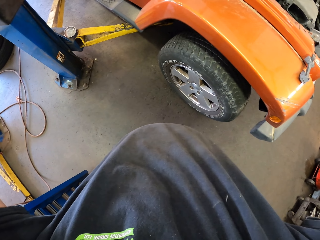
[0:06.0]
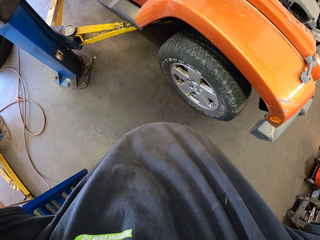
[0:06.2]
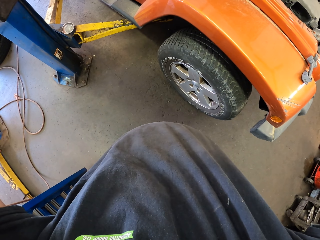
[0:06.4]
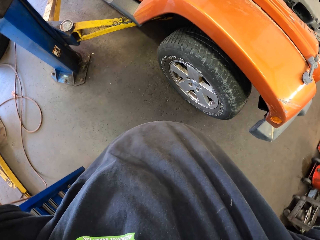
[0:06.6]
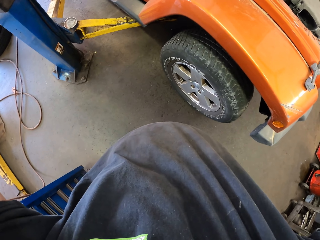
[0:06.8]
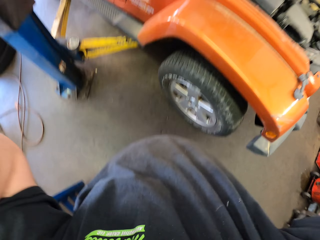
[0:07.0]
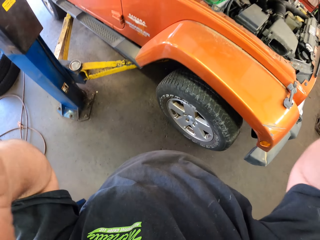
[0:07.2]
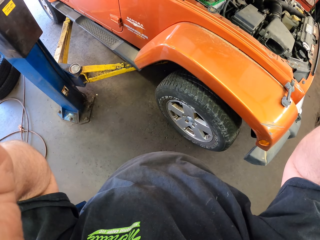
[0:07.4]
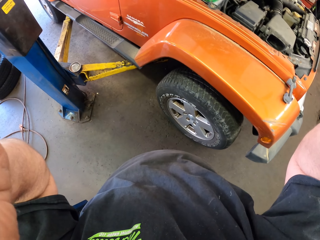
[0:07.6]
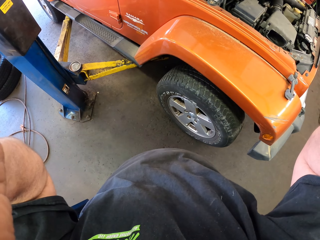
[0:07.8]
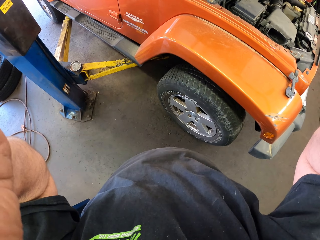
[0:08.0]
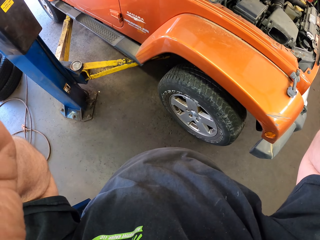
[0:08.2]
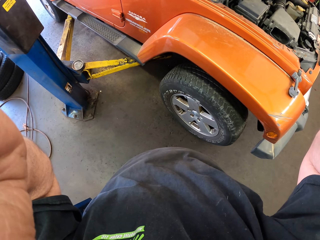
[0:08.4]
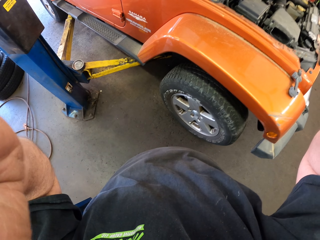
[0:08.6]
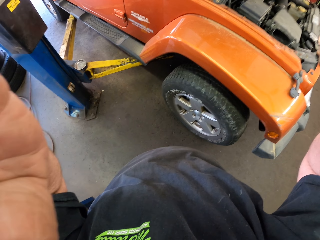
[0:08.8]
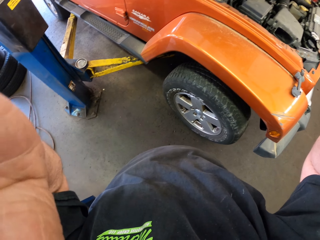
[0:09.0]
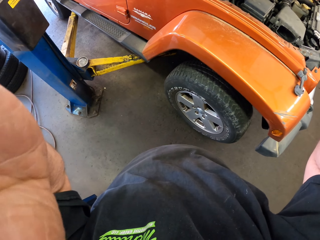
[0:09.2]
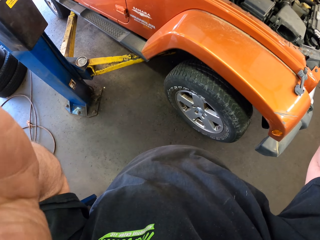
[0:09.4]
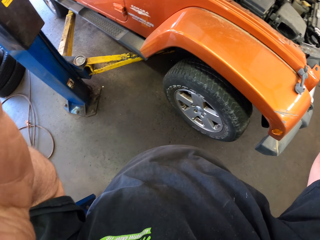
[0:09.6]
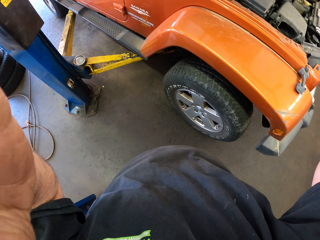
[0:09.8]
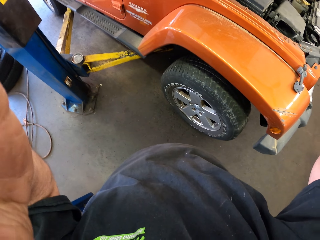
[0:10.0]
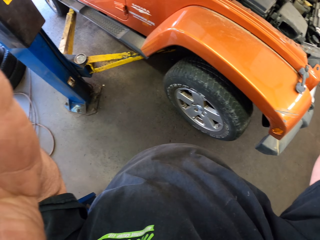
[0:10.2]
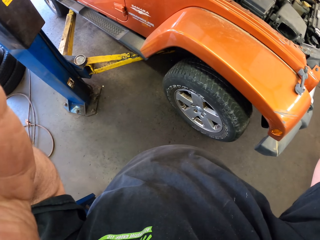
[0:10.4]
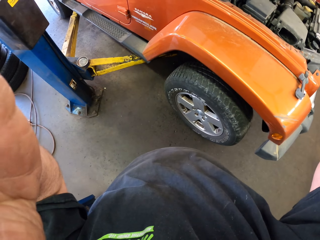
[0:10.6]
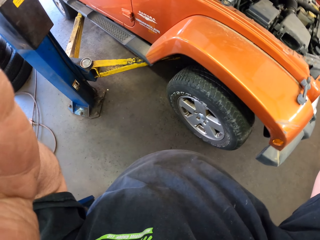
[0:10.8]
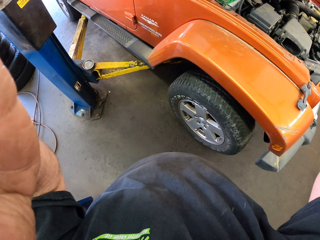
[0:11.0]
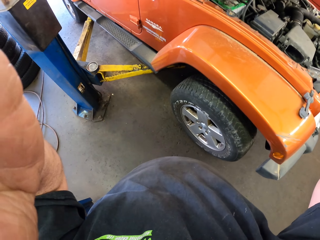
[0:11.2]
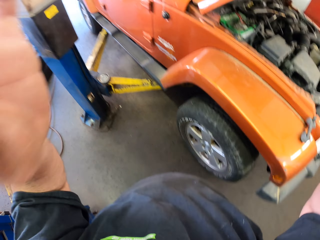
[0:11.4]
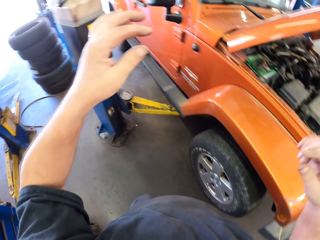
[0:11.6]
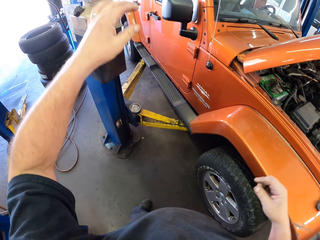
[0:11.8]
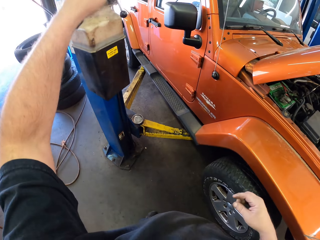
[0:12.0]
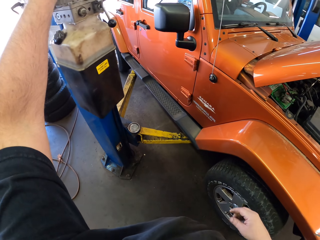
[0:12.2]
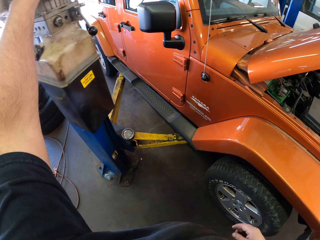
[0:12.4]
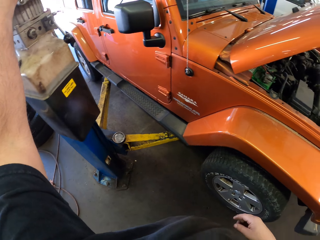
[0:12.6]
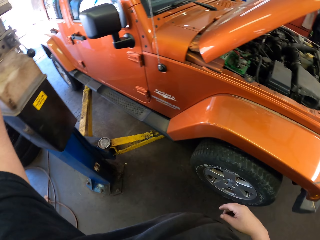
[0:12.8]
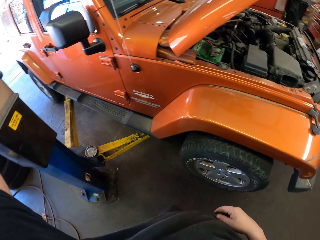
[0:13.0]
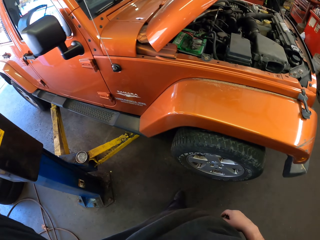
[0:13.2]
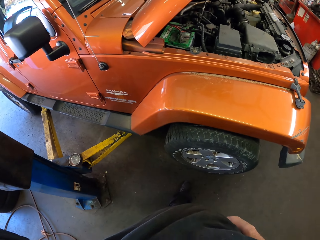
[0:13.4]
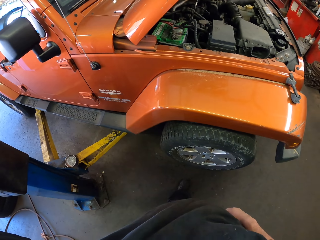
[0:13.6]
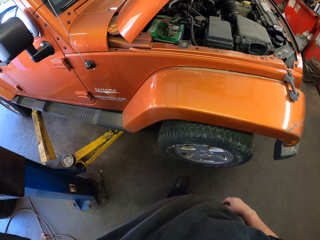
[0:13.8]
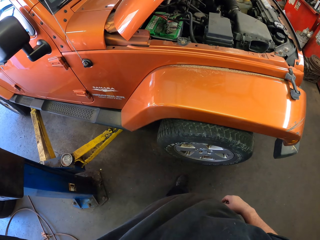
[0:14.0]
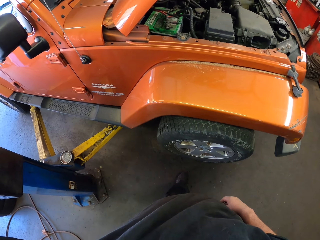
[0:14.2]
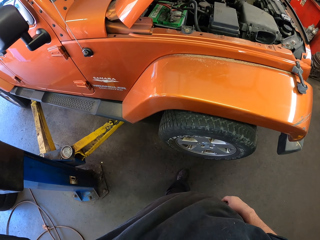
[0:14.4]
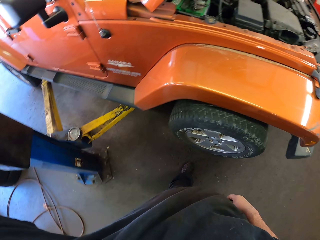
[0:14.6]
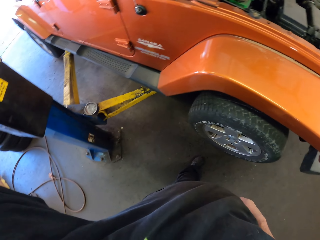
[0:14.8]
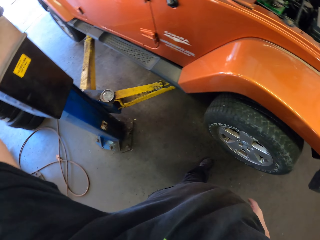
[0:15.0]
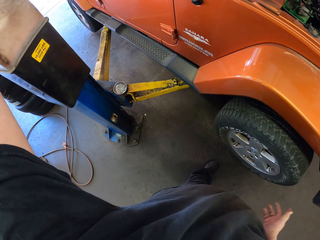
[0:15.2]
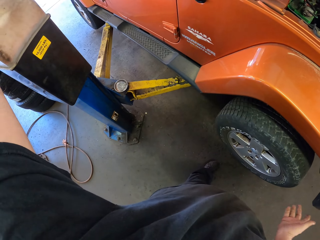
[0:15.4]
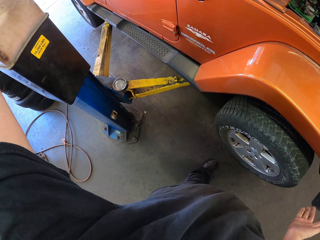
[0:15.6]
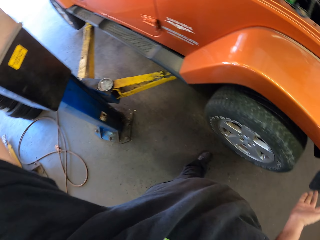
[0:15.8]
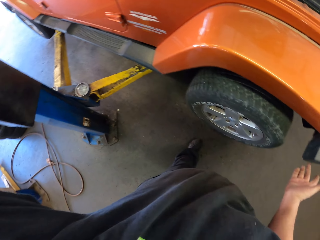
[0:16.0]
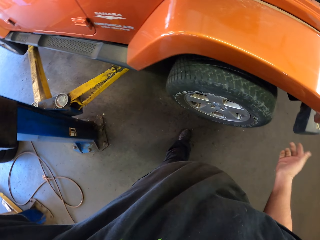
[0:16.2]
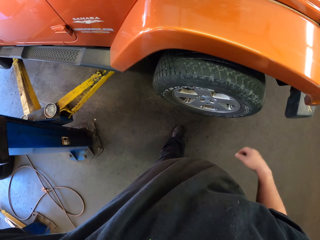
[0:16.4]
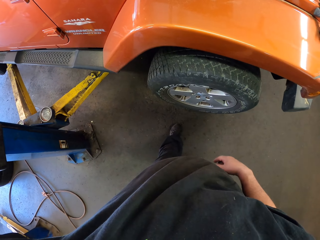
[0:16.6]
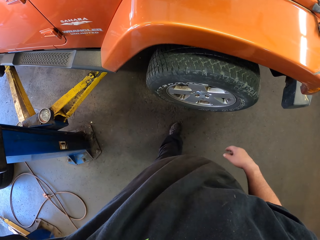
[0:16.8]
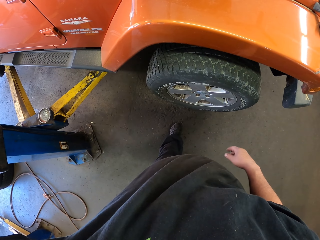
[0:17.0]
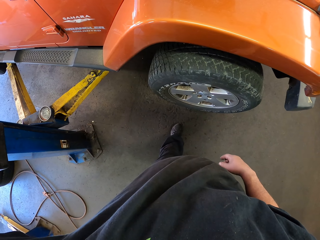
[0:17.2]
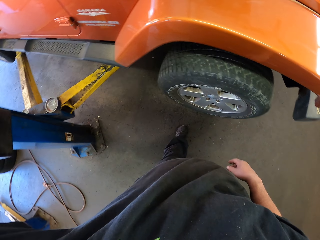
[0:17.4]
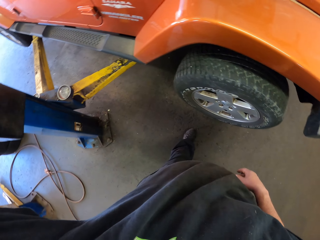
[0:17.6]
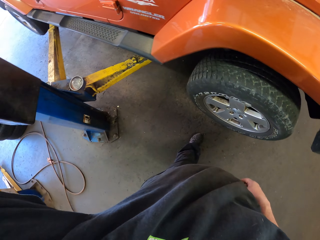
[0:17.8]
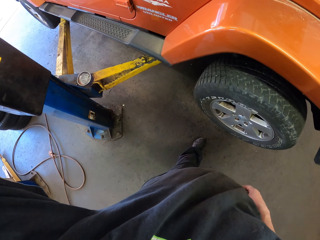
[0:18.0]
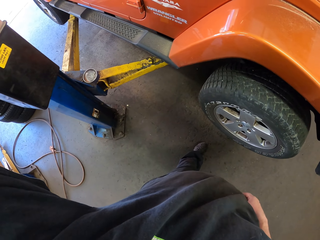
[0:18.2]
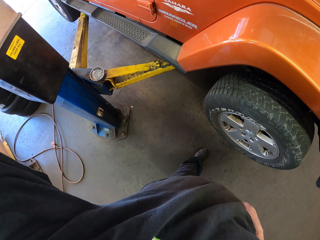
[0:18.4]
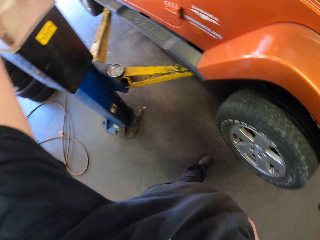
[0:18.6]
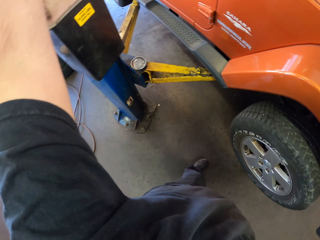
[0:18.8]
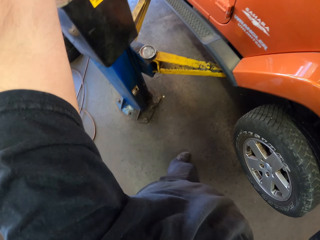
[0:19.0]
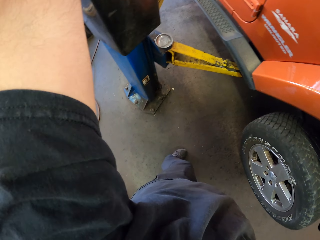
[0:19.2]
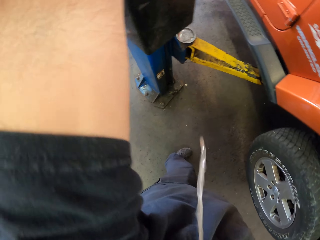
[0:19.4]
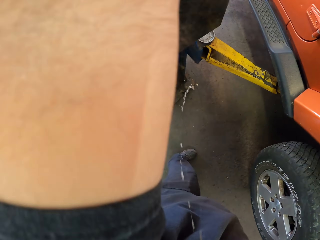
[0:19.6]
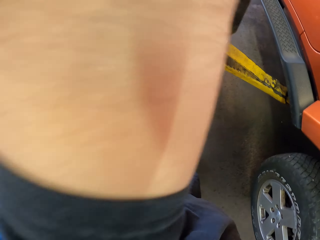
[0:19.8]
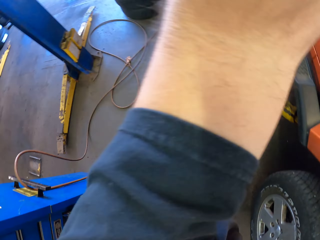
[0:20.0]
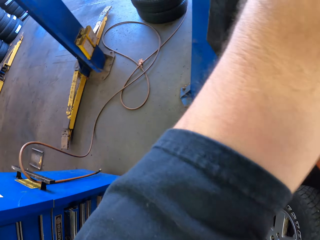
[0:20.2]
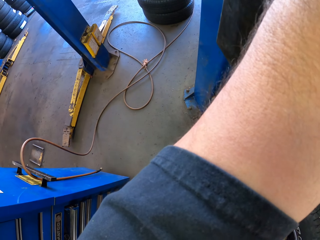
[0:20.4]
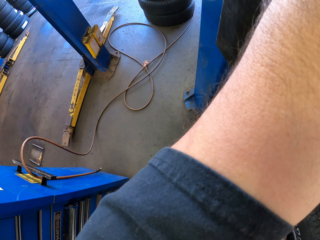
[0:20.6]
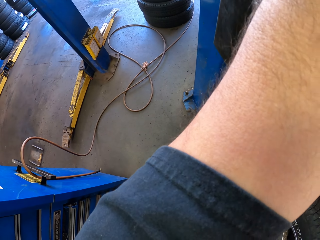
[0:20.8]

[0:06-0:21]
The camera wearer holds the camera. He fixes the camera. He puts a hand on a steel pole. He lifts his hand. He looks around the workshop. He looks around again.

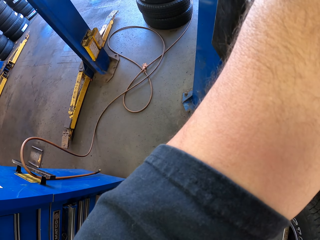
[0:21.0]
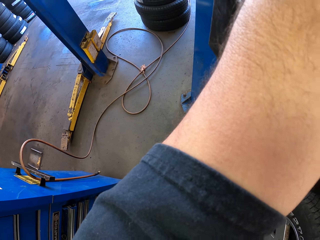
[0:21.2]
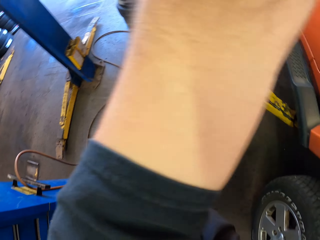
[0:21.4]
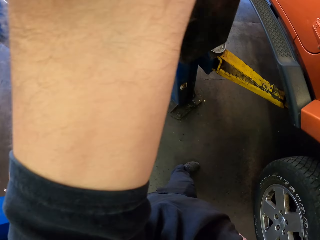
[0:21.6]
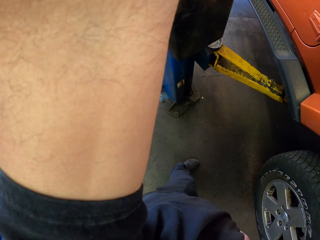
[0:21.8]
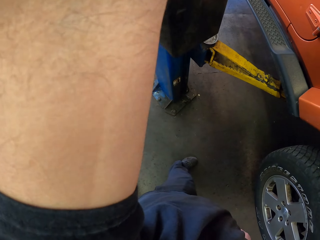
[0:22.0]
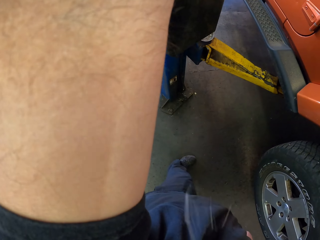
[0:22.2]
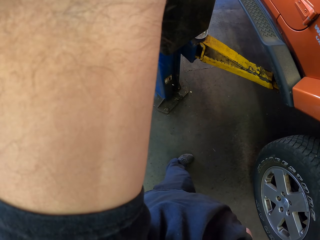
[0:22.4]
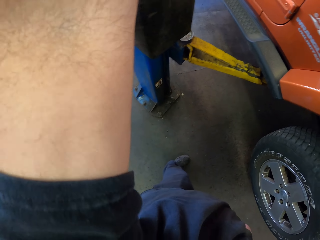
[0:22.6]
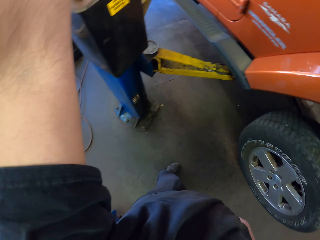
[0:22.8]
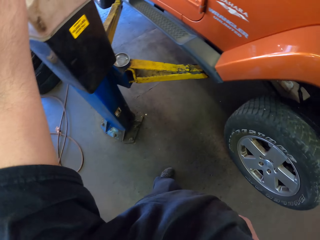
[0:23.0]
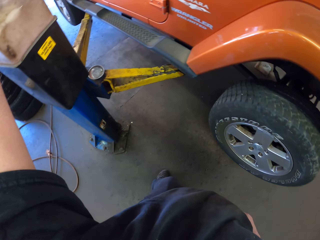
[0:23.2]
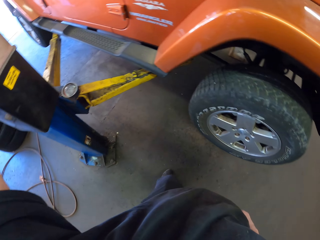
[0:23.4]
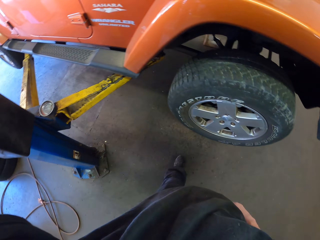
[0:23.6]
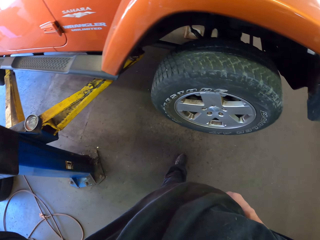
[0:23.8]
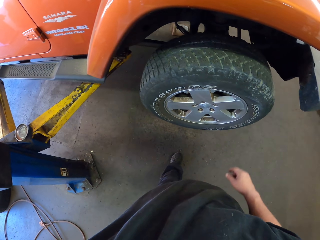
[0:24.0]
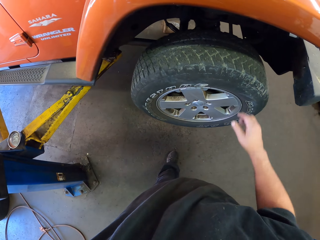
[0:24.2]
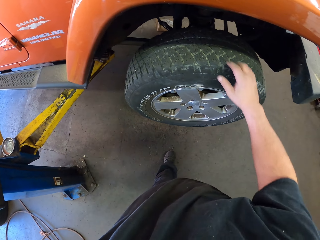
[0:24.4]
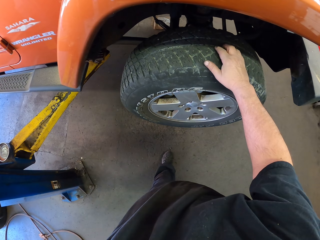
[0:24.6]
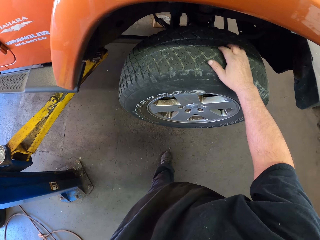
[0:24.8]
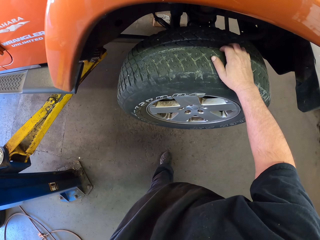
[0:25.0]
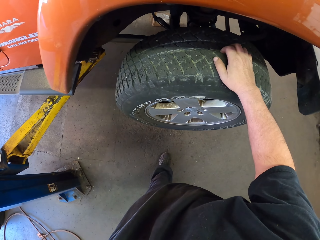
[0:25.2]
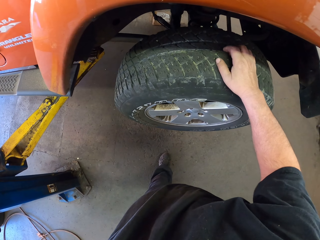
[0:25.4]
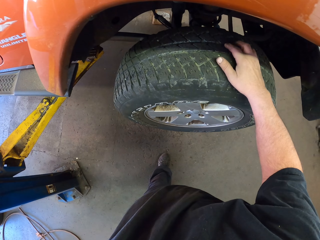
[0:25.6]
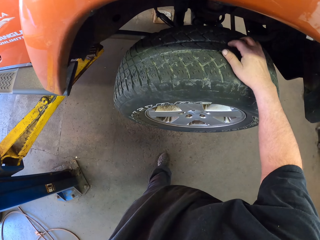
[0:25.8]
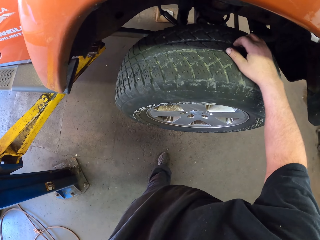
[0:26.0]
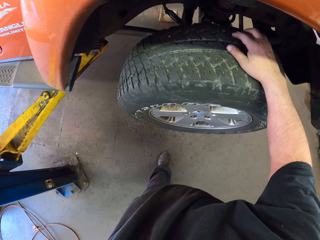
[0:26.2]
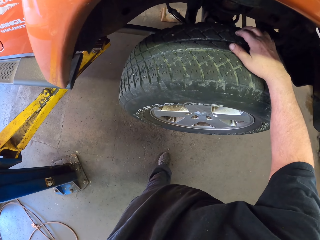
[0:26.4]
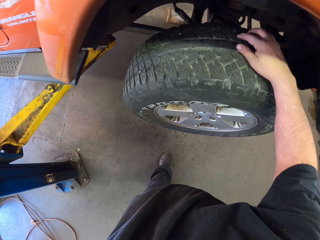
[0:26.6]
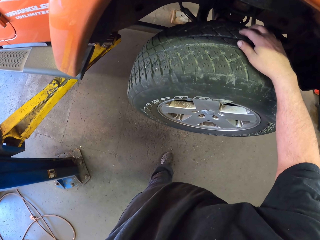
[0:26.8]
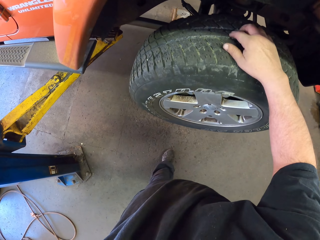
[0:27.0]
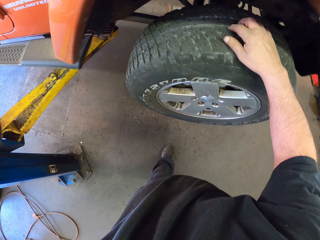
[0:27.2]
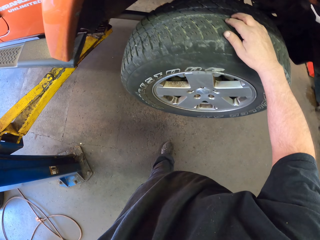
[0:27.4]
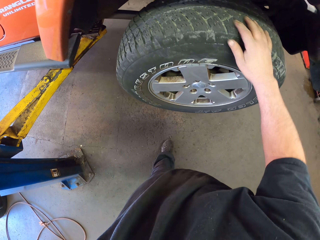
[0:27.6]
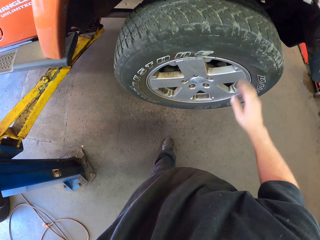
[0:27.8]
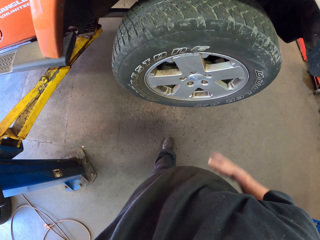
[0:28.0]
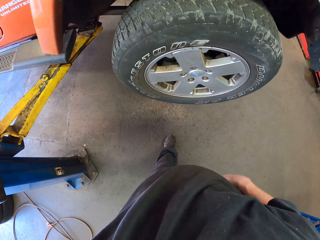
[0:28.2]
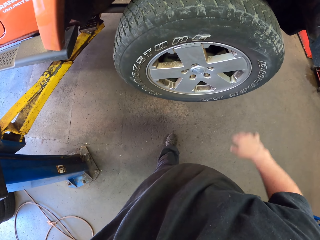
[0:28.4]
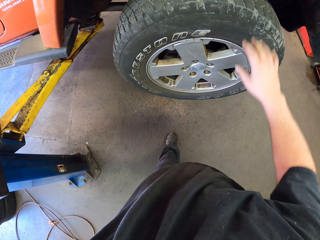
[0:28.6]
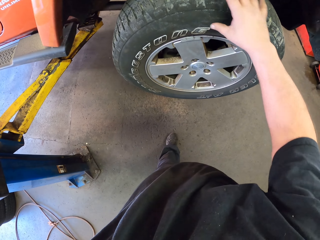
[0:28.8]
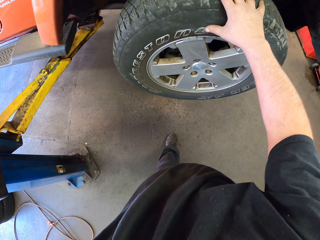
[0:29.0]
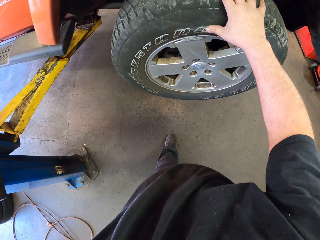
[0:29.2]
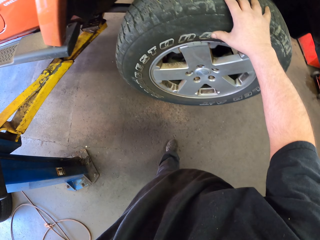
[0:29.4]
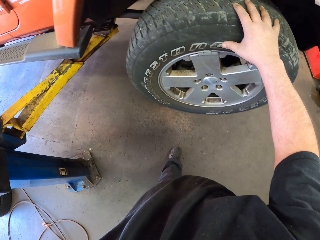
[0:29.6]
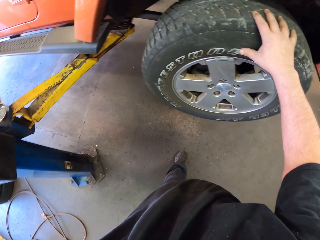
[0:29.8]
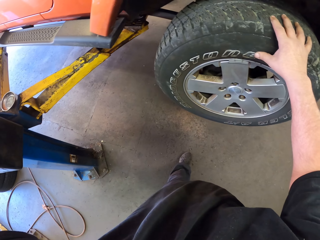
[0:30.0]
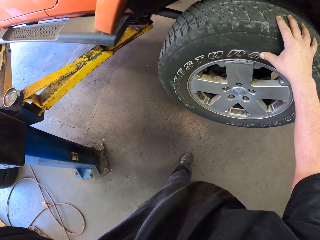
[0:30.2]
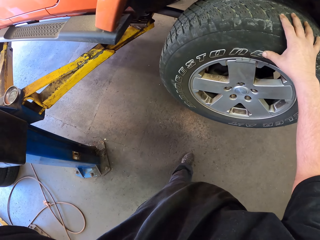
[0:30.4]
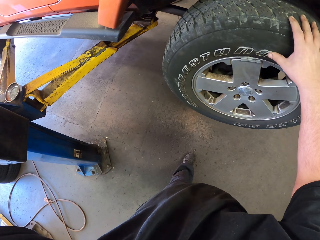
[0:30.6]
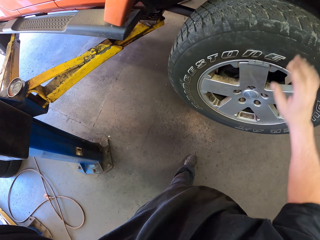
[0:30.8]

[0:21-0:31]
The camera wearer holds the tyre. They put a hand on a truck wheel. They put a hand on the truck wheel again.
